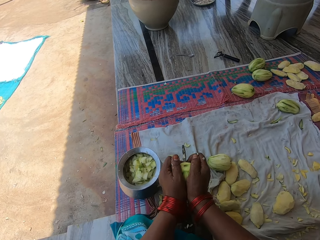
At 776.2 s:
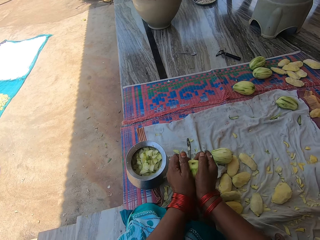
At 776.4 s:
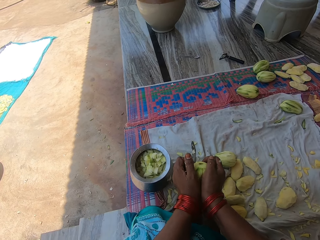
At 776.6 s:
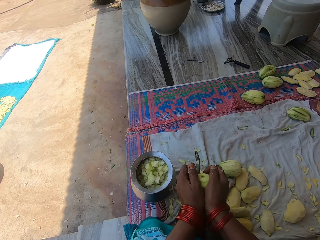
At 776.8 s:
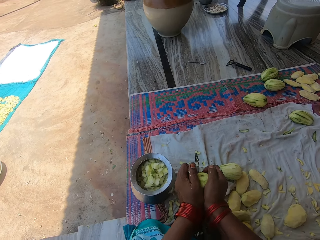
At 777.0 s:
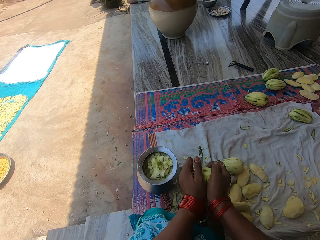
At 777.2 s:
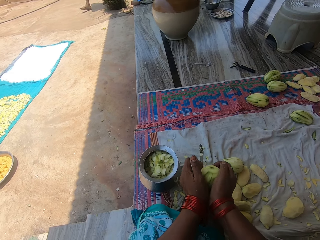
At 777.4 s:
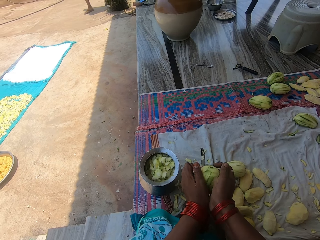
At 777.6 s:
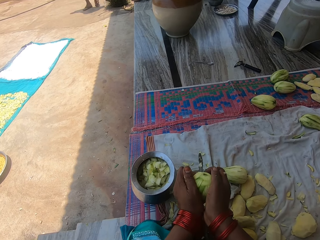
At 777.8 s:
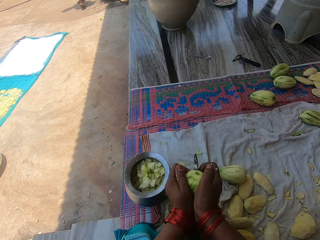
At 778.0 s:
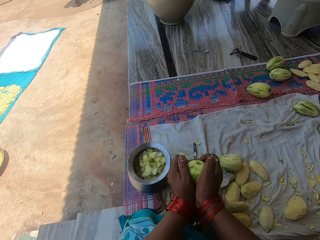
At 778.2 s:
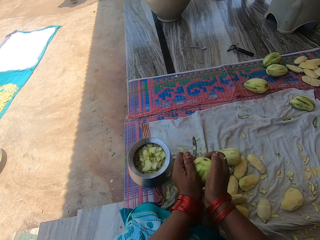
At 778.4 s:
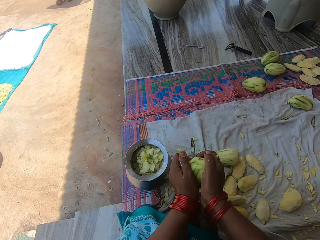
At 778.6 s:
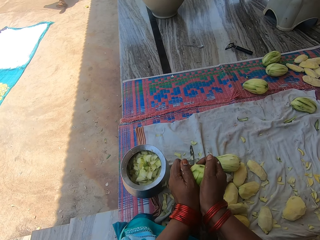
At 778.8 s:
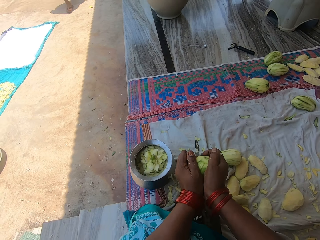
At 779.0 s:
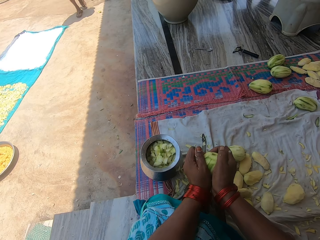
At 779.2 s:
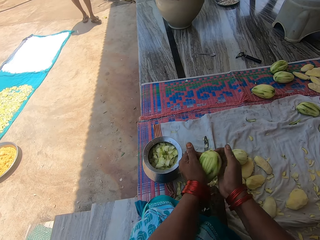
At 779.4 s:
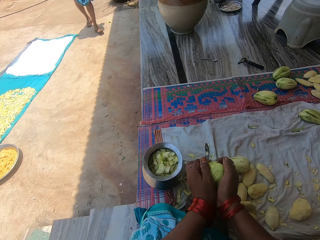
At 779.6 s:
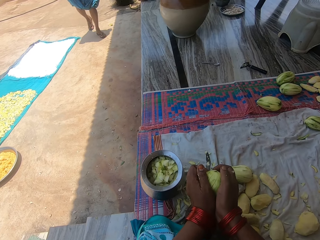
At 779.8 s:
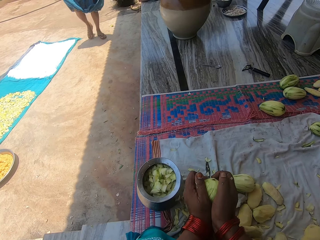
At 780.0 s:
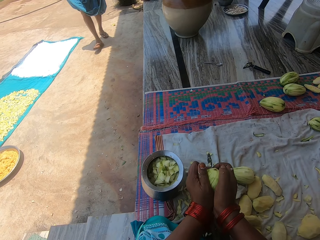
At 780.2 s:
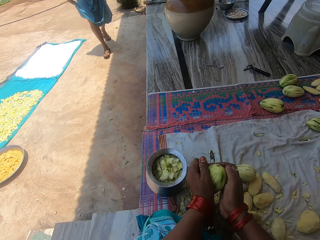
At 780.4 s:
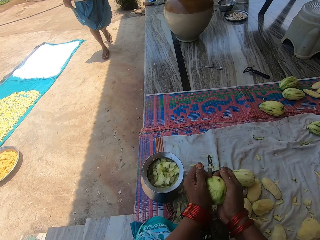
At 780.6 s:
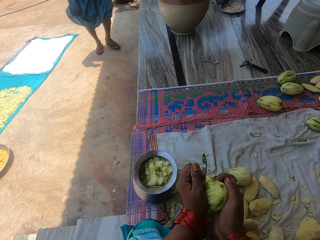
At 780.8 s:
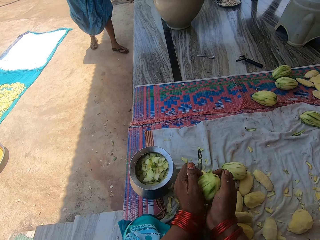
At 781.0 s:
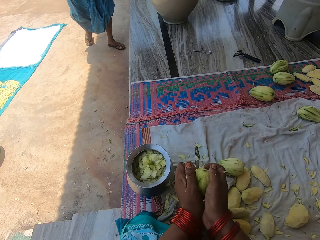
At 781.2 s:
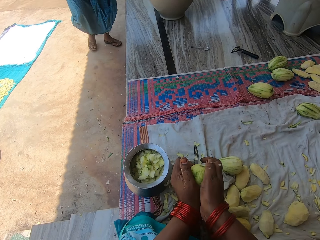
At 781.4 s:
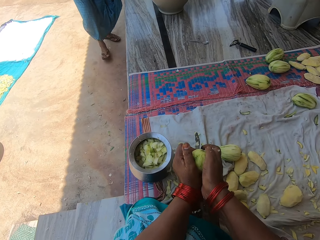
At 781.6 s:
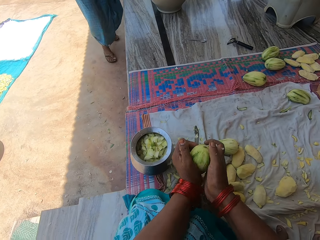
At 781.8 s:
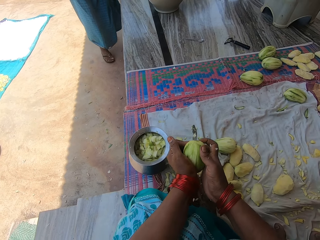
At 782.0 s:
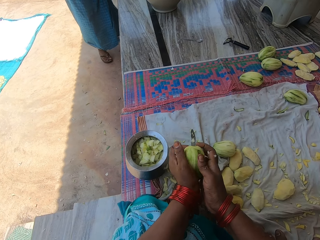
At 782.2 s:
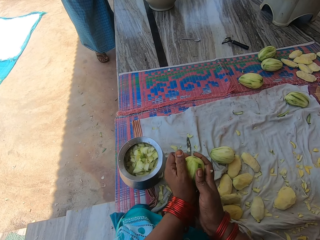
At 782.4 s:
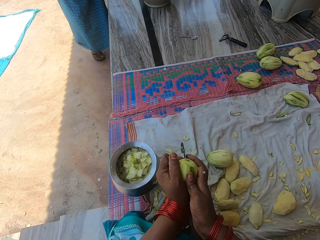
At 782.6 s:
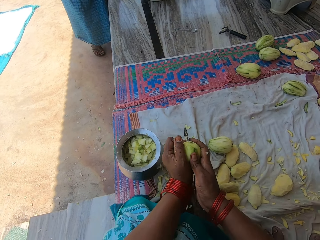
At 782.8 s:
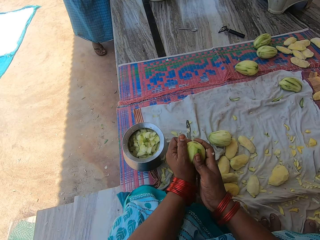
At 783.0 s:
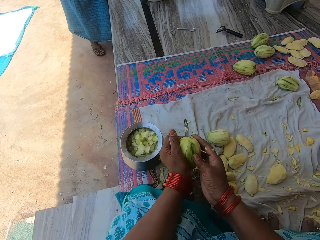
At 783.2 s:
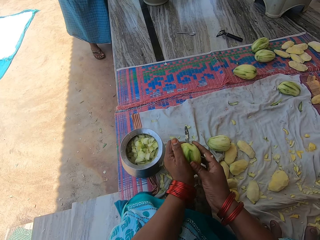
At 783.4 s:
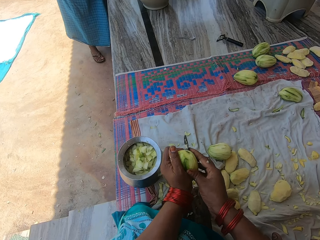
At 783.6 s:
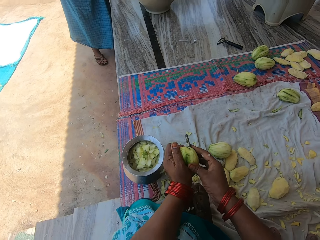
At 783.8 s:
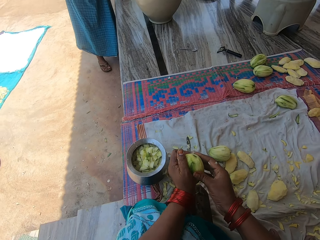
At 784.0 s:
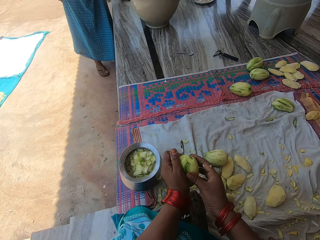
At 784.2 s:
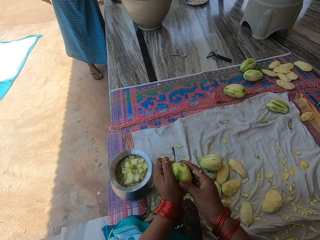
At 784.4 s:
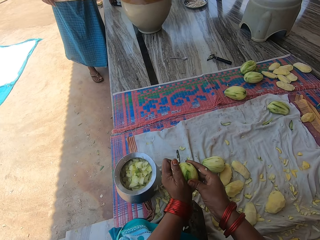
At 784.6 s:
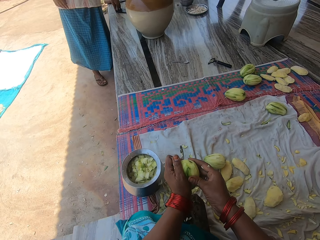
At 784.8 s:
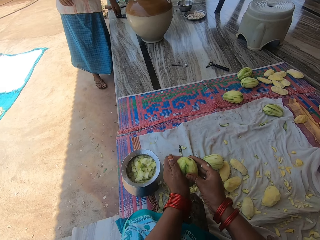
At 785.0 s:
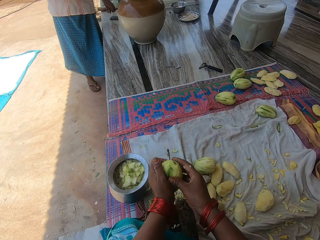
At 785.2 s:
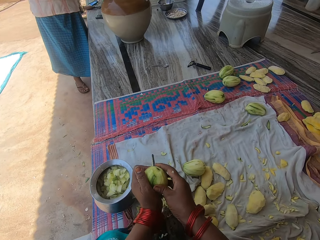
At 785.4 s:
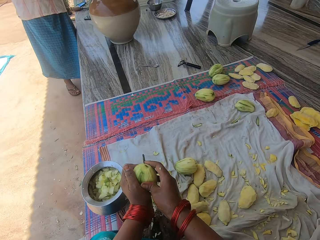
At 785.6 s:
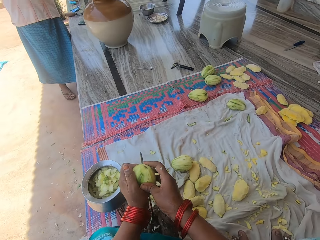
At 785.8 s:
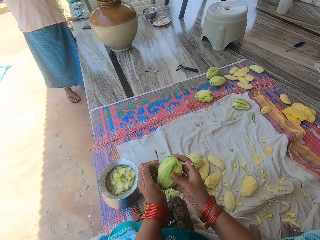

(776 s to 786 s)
A man walks towards the camera wearer. The man talks to the camera wearer. The man walks towards the balcony. The man is on the floor of the balcony.

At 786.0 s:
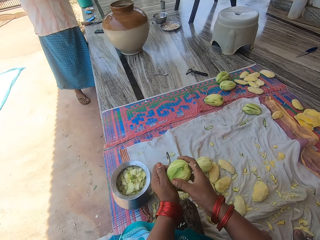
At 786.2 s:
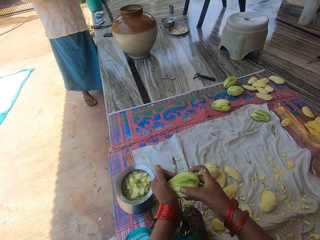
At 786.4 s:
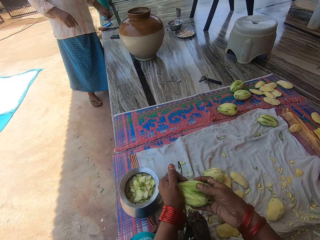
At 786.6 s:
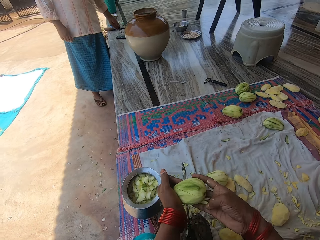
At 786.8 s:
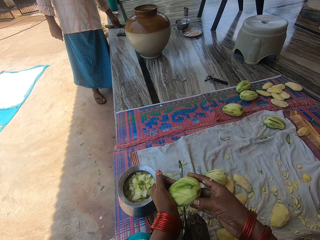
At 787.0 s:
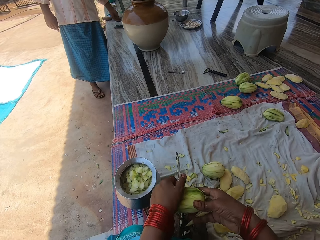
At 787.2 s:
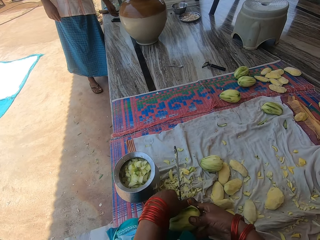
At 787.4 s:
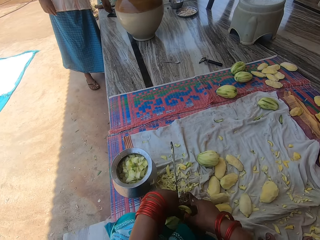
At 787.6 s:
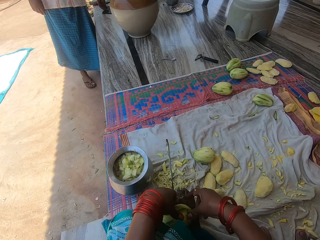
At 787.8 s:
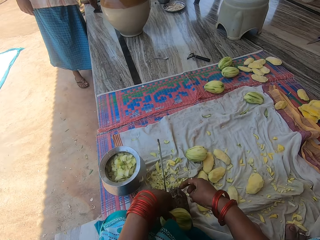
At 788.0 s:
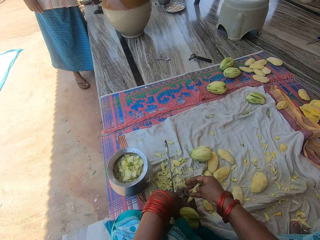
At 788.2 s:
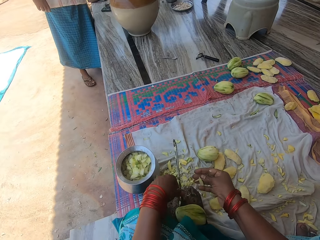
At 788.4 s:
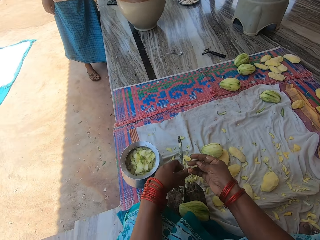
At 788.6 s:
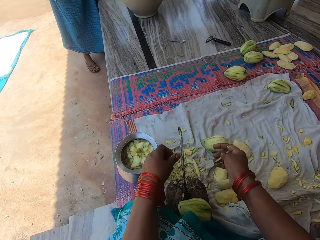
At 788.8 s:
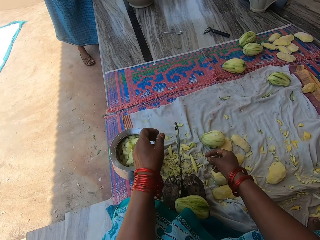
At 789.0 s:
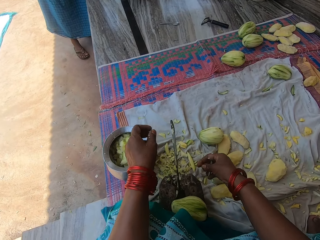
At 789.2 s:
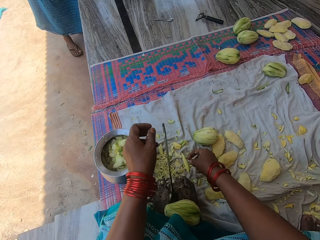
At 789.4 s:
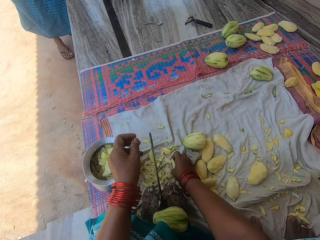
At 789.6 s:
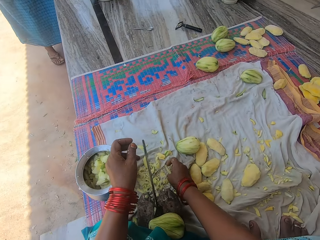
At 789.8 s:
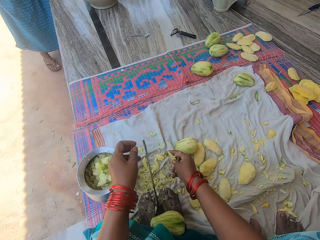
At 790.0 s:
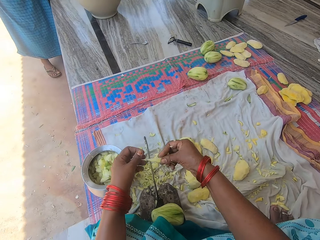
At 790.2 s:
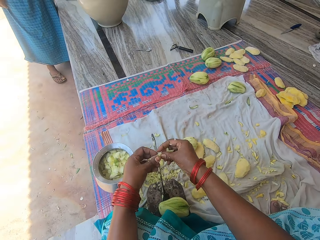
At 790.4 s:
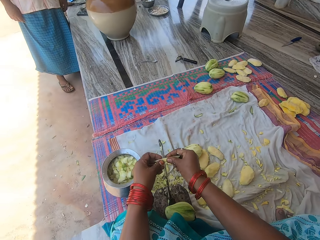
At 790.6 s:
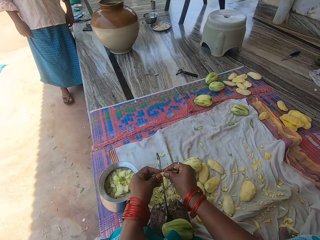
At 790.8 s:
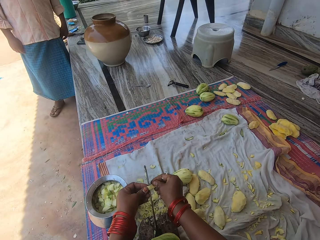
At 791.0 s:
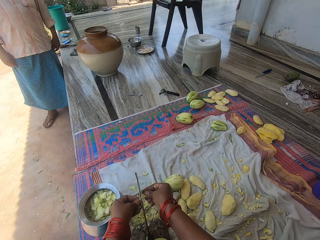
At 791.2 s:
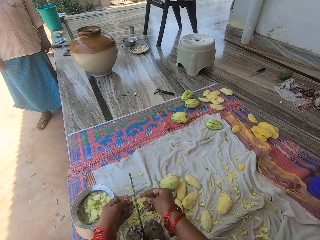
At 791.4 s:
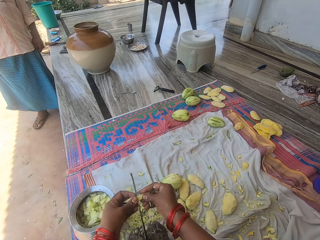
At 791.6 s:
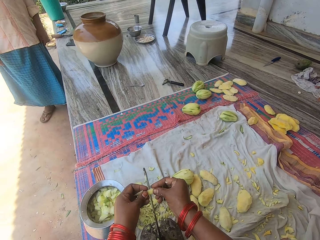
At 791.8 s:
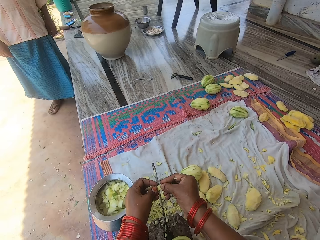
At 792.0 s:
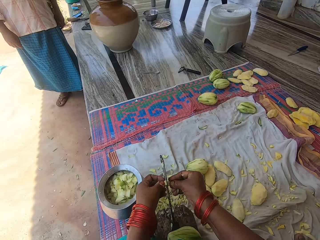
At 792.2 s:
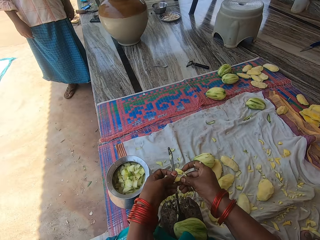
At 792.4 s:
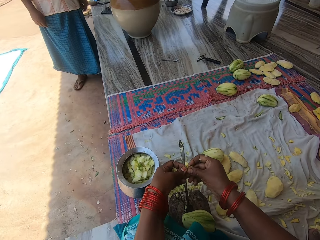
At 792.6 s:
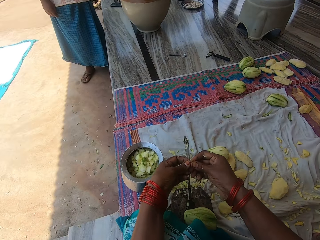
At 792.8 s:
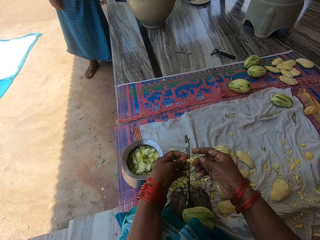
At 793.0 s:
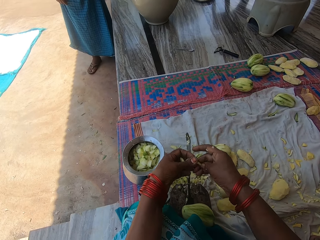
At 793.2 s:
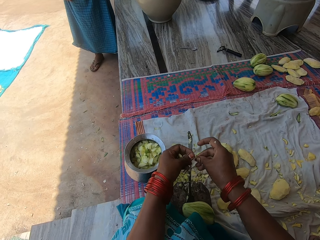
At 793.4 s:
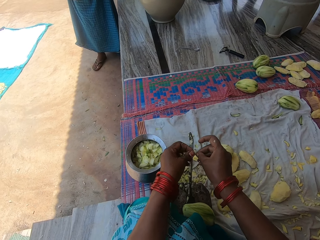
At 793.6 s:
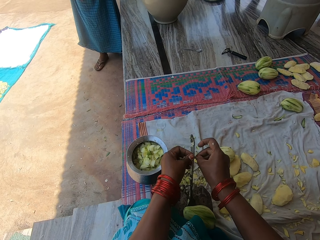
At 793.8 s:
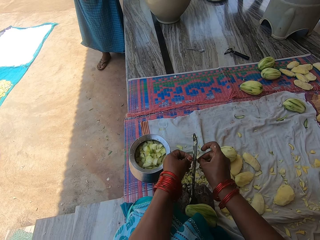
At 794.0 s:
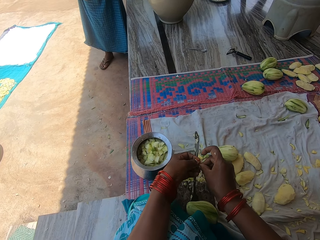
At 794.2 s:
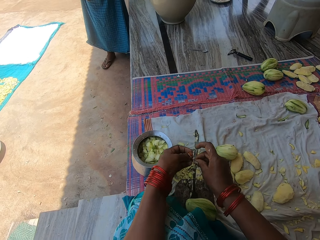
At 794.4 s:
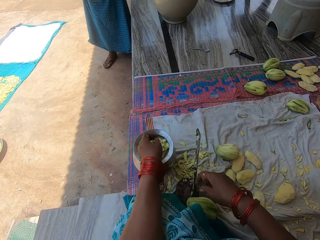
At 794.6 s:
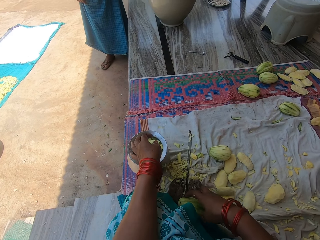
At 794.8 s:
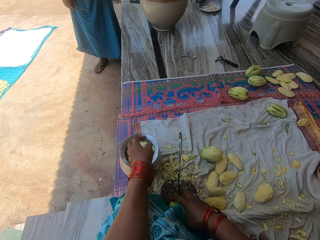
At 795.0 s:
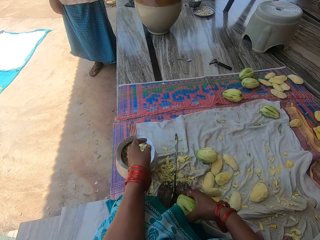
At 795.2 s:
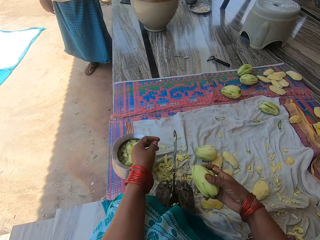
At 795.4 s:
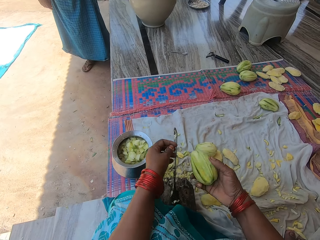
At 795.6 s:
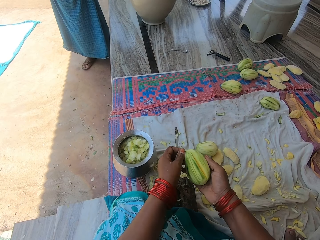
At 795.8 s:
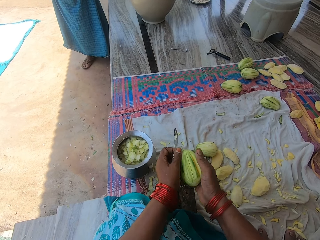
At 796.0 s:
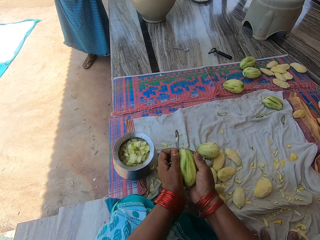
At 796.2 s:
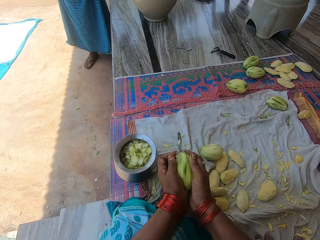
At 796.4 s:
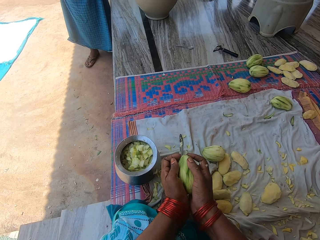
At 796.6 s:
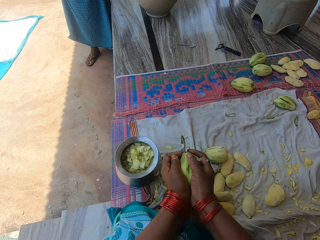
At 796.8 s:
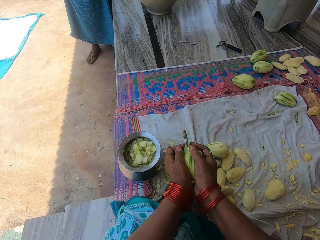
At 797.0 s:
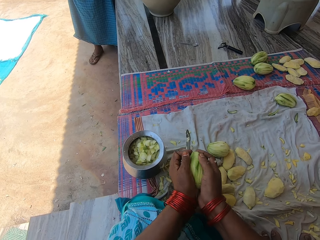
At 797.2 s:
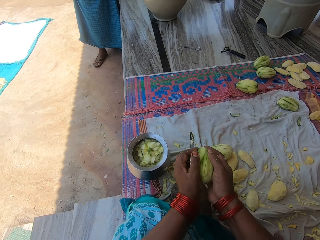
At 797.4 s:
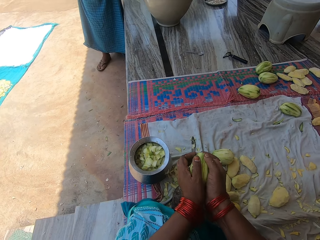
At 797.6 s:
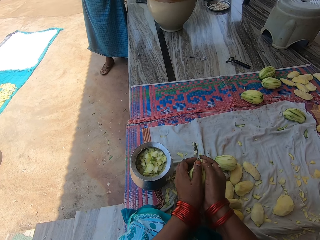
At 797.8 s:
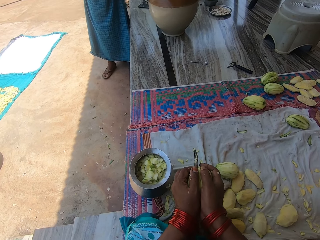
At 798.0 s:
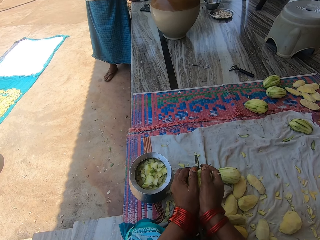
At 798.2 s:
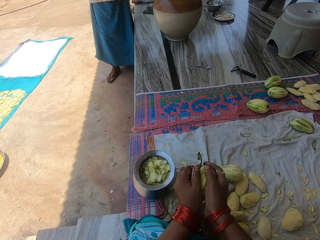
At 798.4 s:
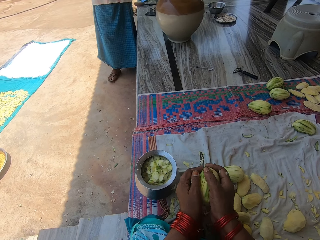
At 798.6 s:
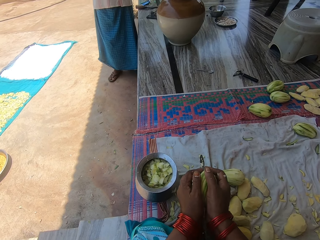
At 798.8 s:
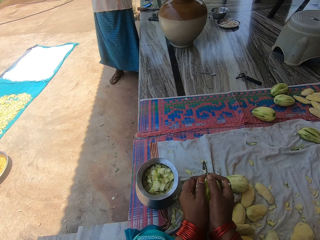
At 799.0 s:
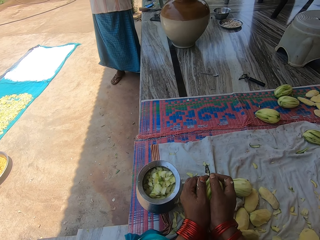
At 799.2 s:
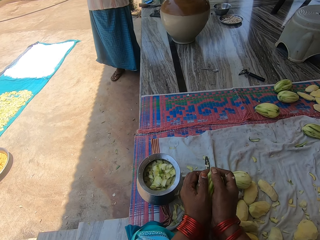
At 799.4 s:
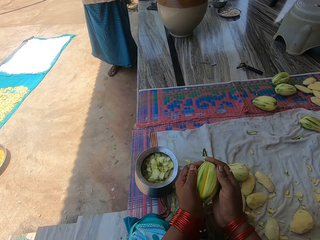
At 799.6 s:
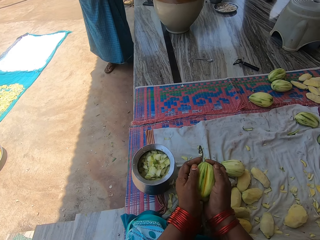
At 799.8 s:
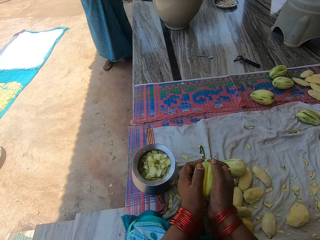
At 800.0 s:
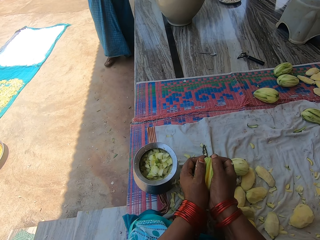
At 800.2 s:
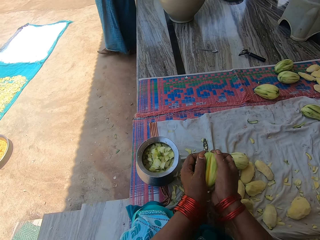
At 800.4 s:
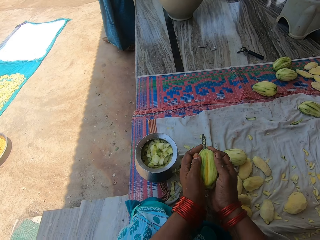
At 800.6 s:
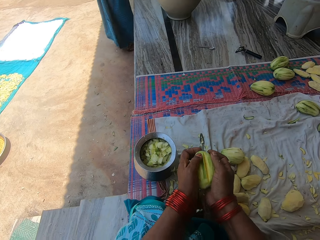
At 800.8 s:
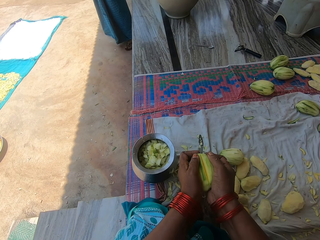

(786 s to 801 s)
The camera wearer drops glasses on the balcony floor. They drop the mango on the knife stand. They pick up a piece of mango on the mat. They hold the piece of mango. They cut the piece of mango into pieces with the knife. They pour the pieces of mango in the pot. They pick up the mango on the knife stand. They press the mango on the knife. They cut the mango.
